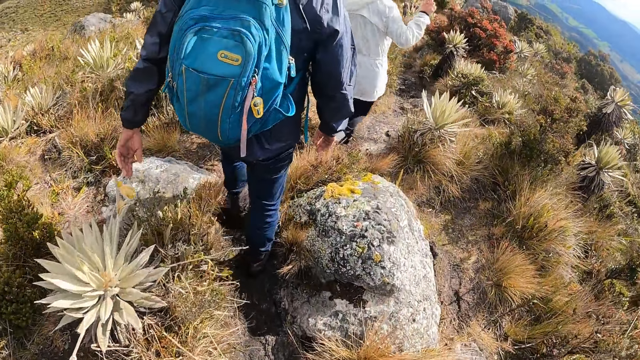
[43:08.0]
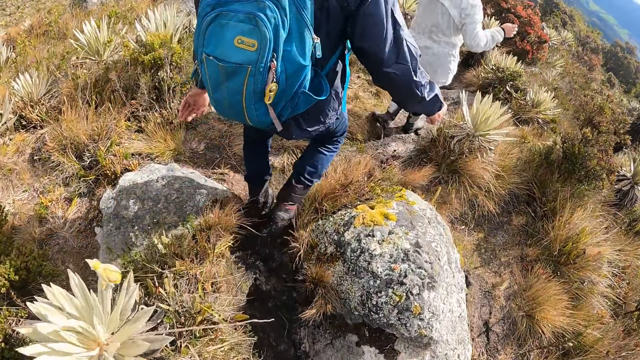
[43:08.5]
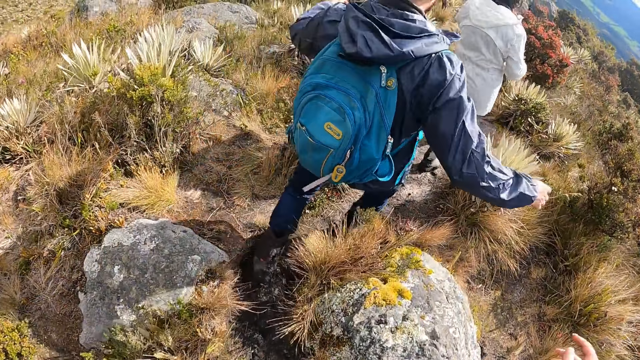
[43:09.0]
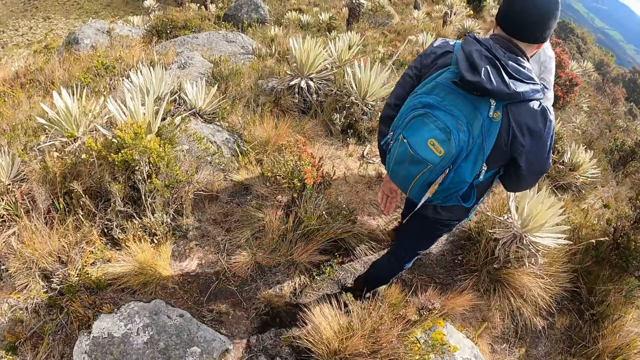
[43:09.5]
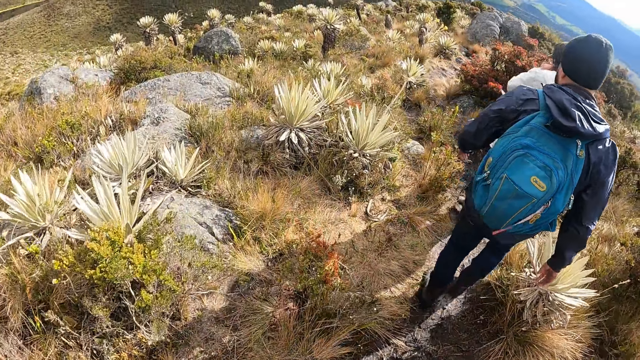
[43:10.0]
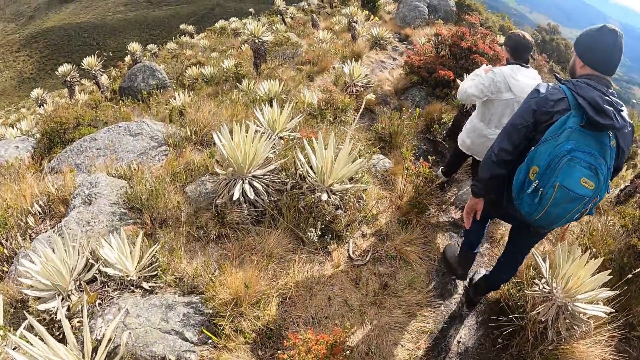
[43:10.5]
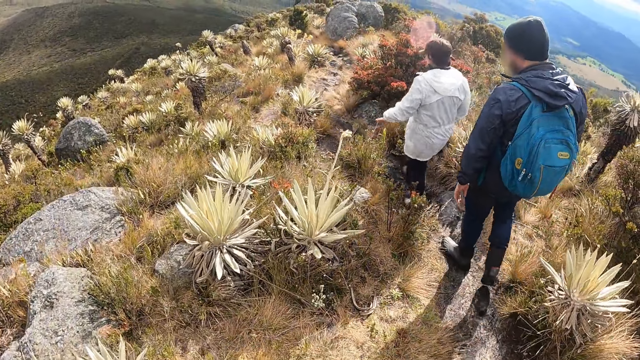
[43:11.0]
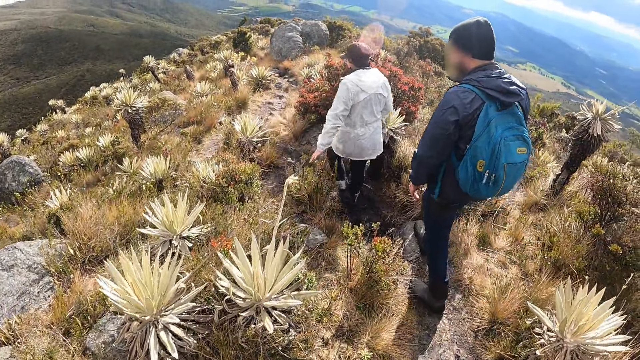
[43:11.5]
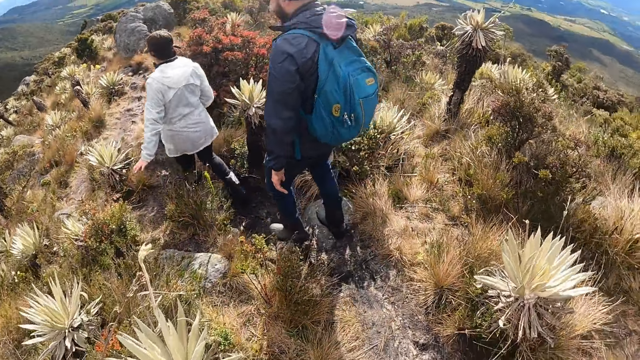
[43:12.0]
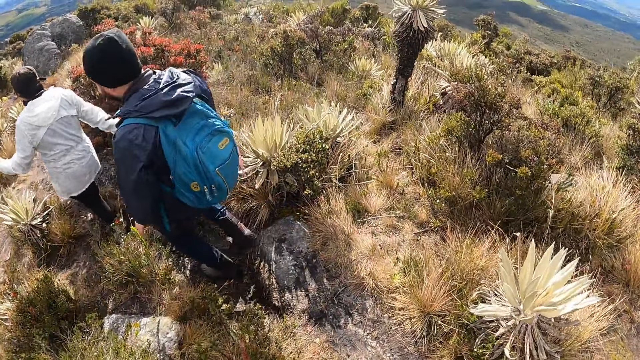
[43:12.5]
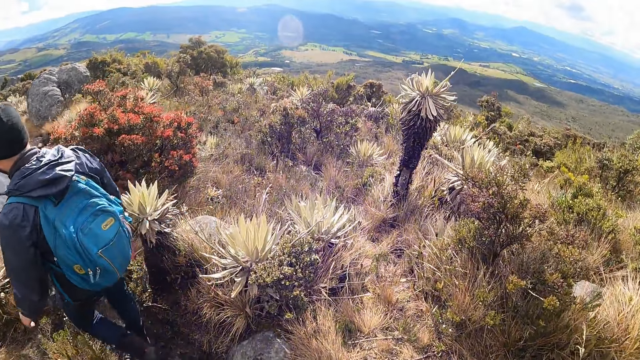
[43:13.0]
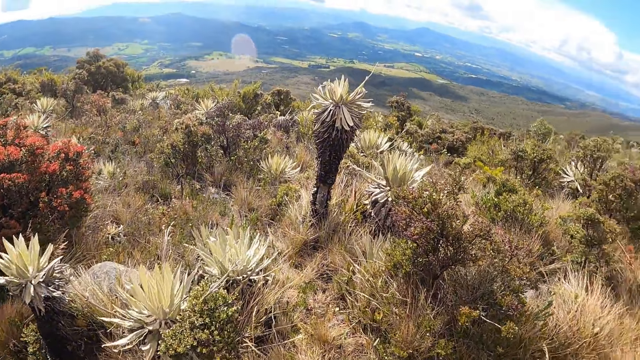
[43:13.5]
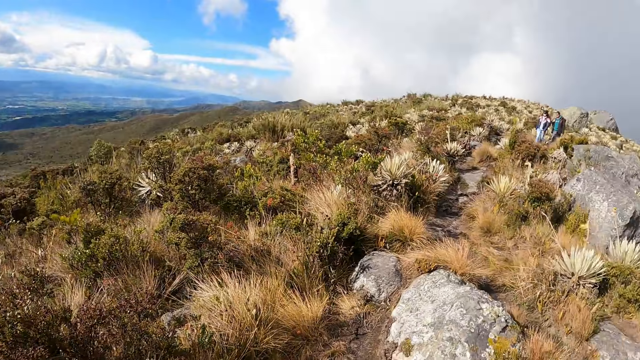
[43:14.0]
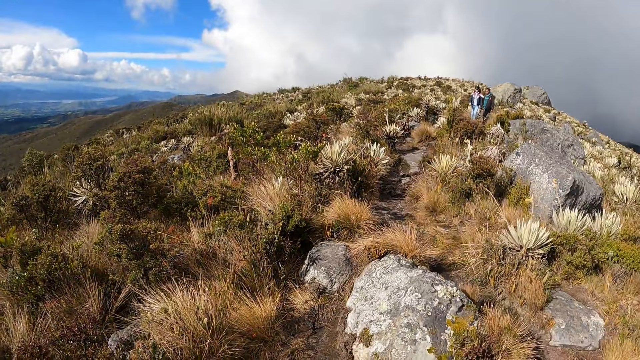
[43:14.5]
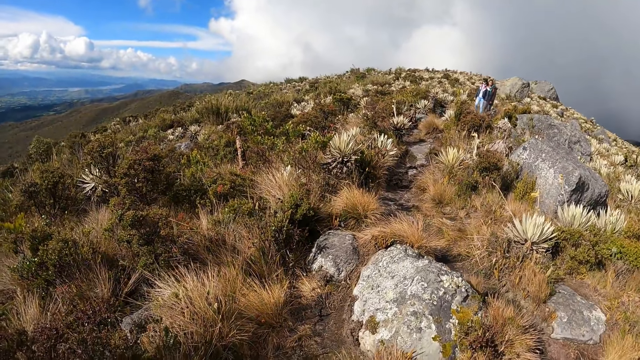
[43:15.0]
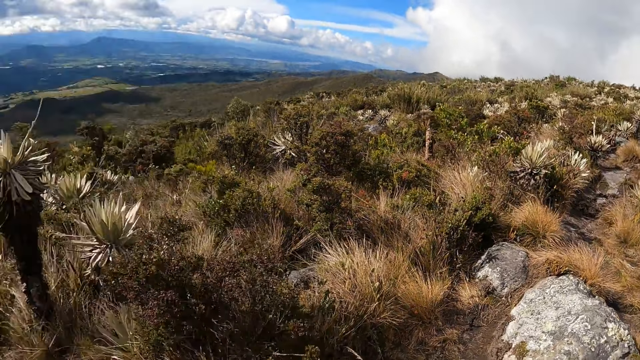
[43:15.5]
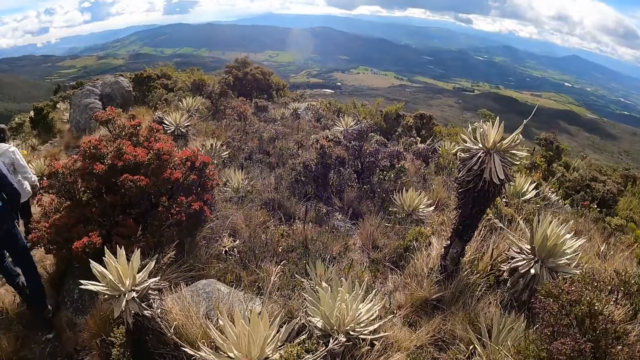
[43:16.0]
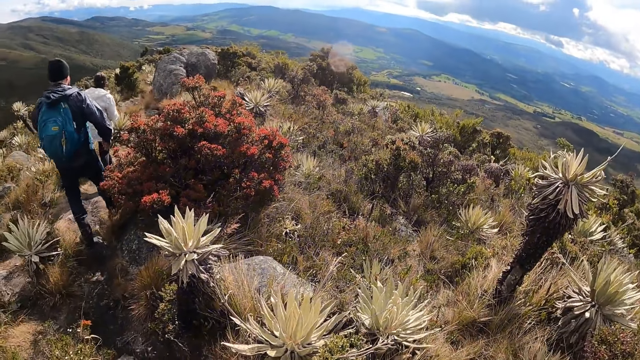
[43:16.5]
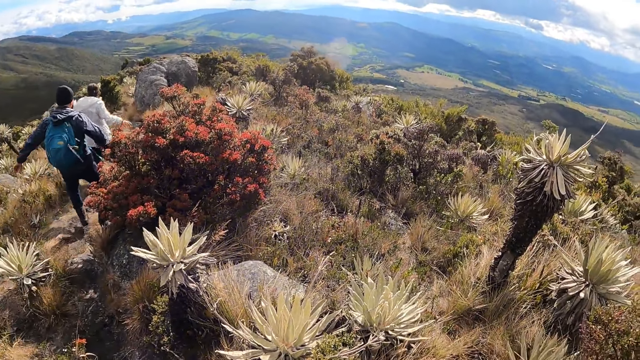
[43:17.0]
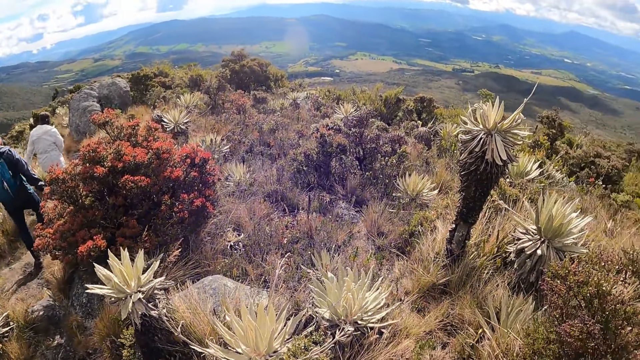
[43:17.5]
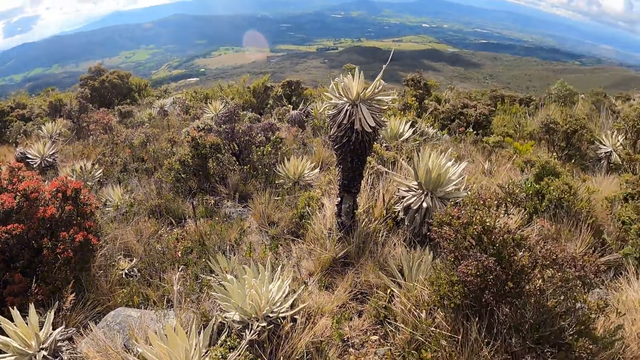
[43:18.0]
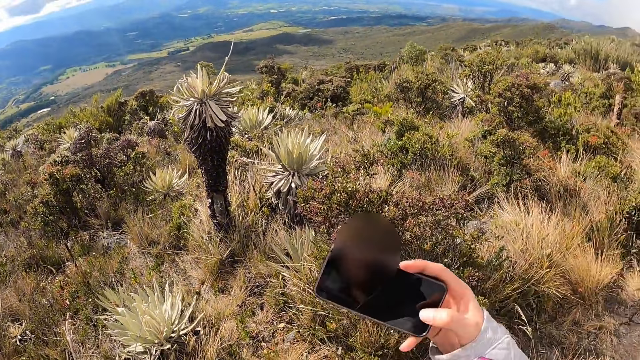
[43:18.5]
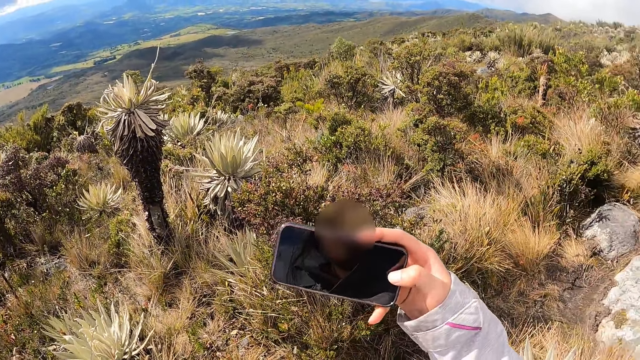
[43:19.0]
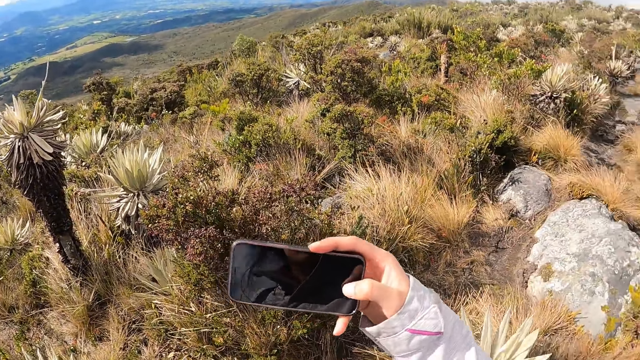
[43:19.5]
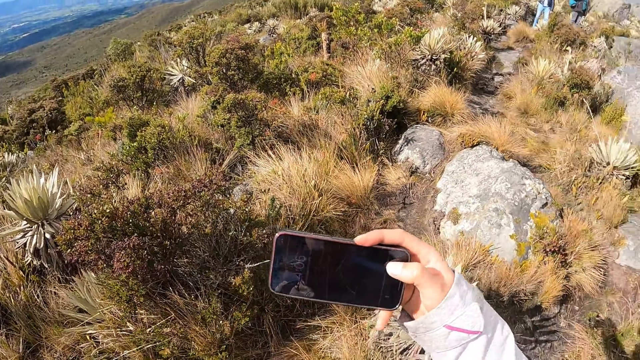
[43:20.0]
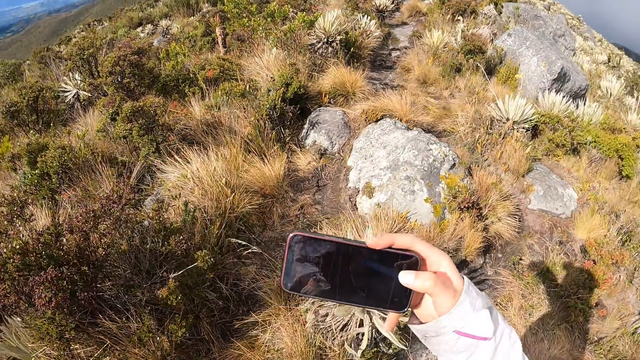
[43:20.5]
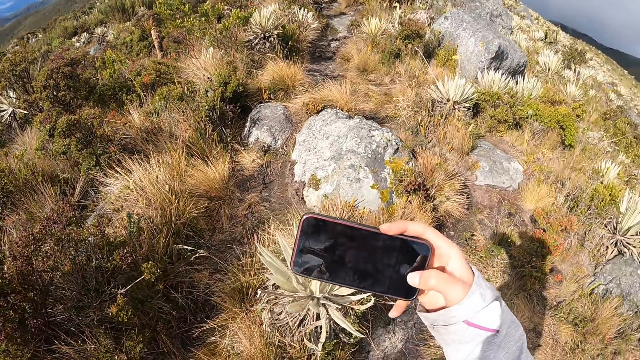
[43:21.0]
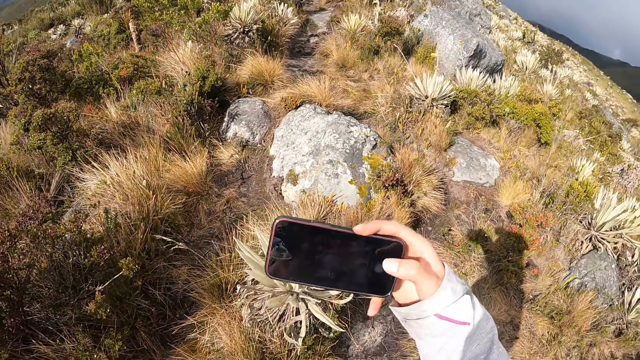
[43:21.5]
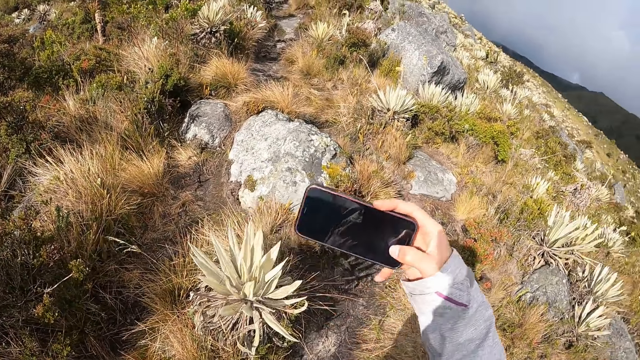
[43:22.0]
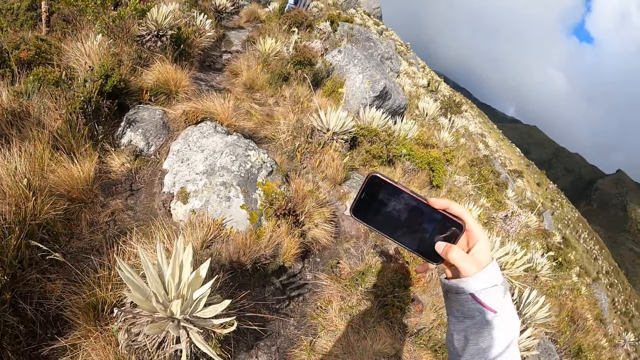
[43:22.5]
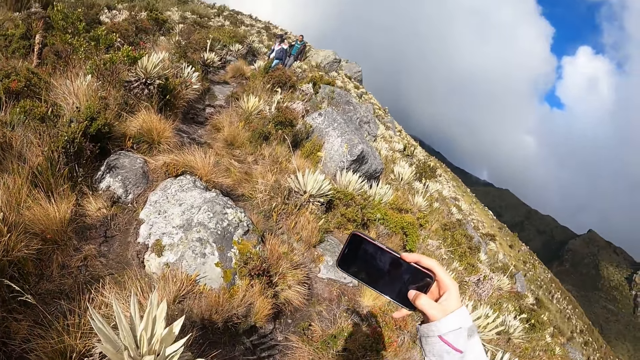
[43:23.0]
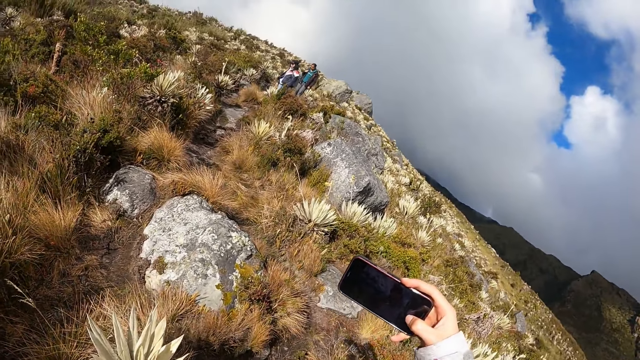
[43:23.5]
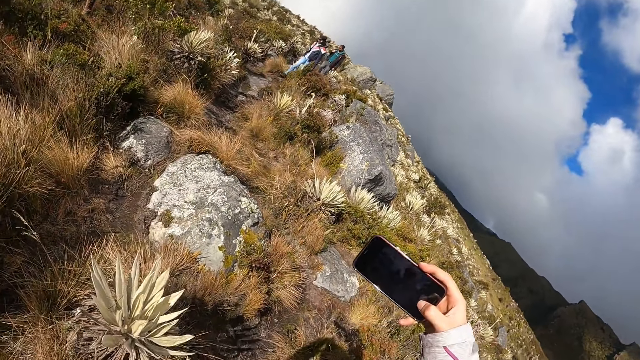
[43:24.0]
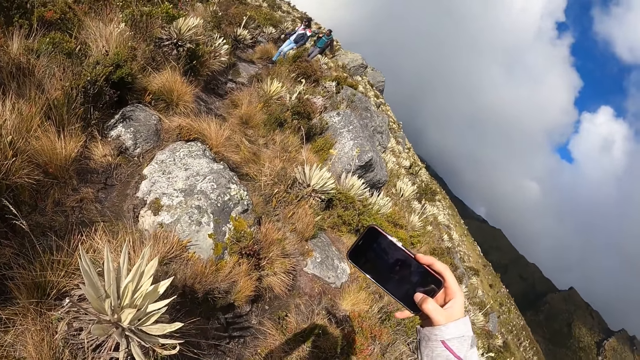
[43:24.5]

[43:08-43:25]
The camera wearer operates the phone in her right hand. She takes the photo of a mountain using the phone.

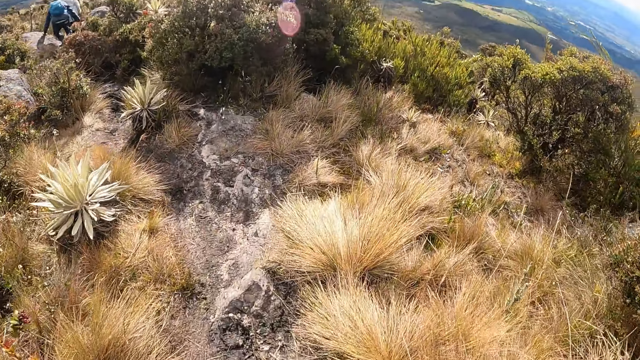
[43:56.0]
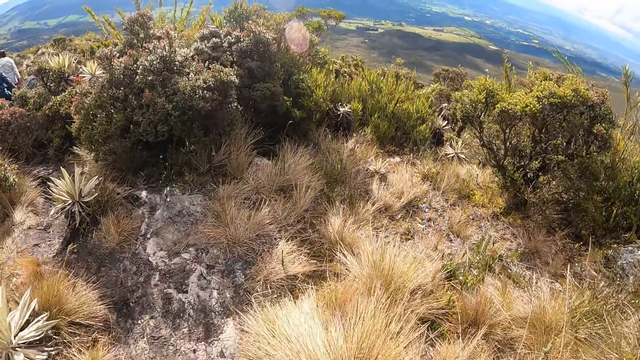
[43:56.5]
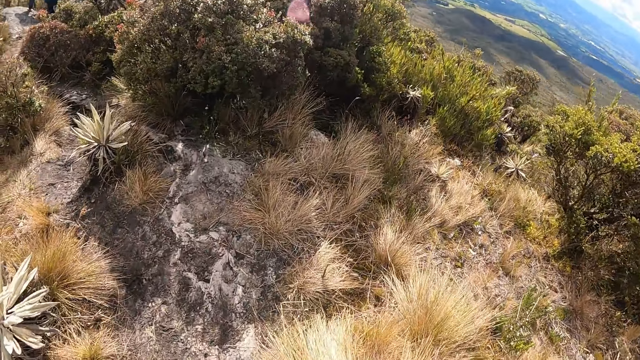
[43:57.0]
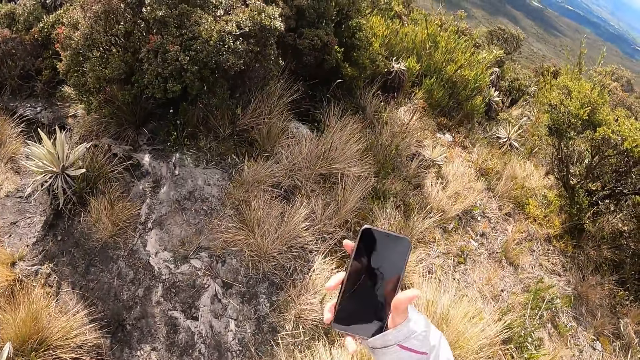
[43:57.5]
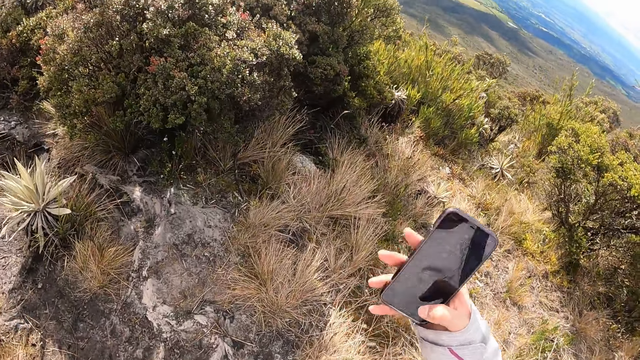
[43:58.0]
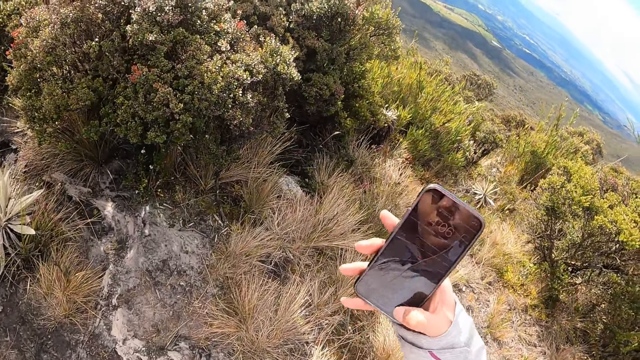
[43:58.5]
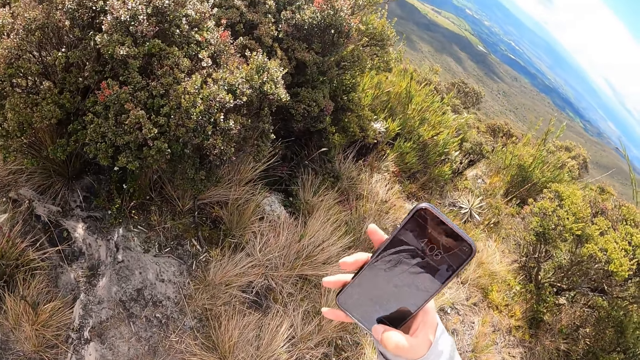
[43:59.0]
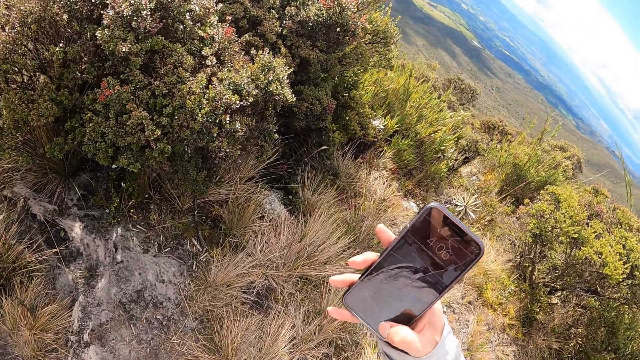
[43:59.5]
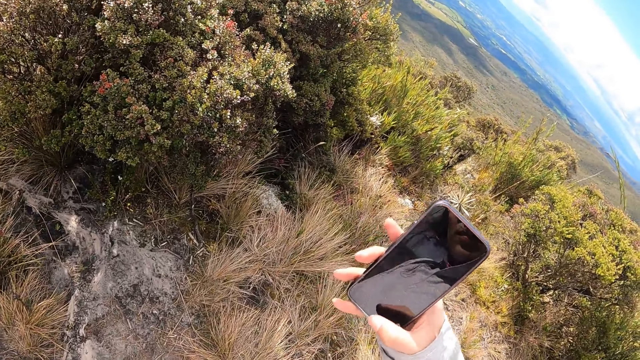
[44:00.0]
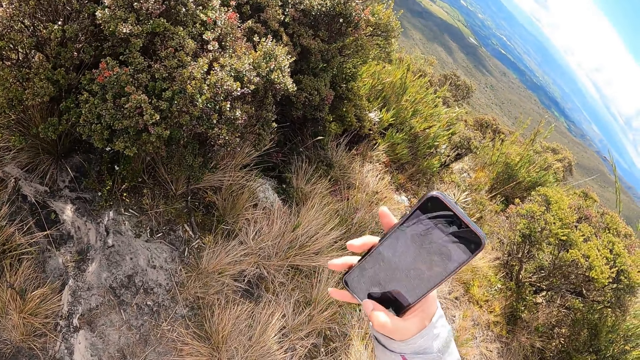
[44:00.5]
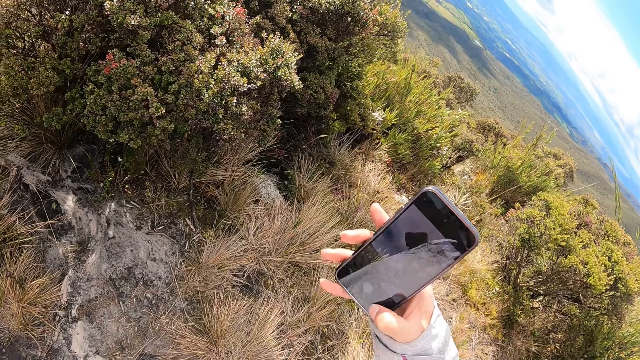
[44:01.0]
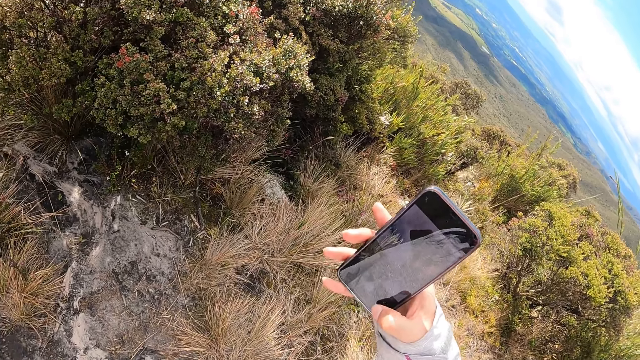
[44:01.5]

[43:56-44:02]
The camera wearer operates the phone in her right hand.
